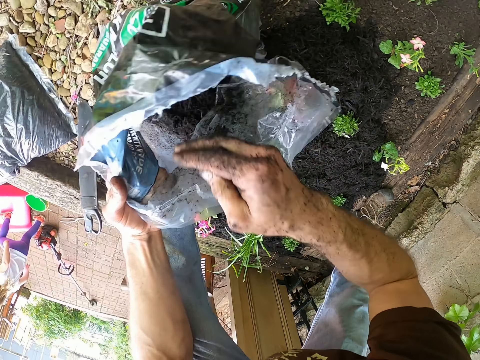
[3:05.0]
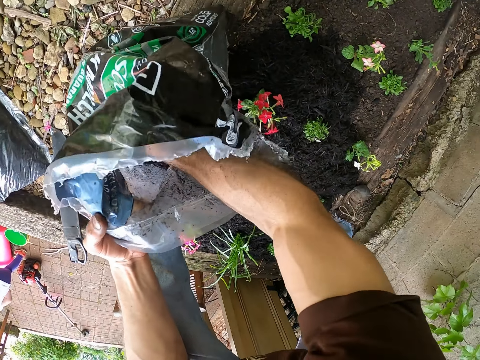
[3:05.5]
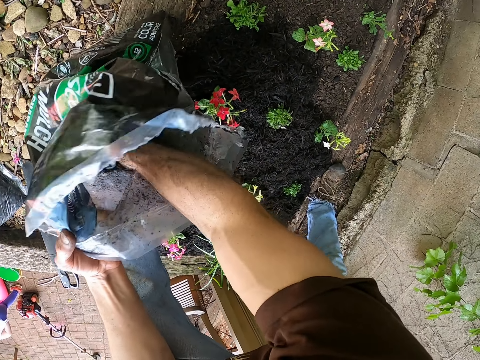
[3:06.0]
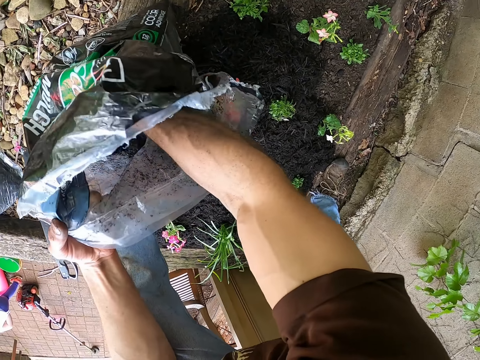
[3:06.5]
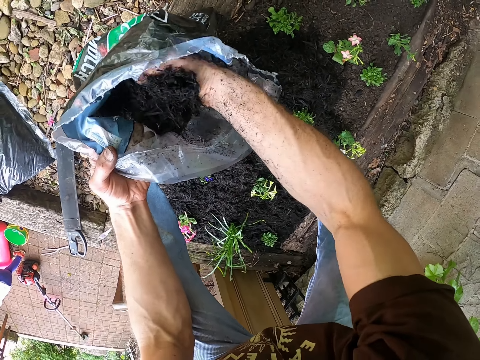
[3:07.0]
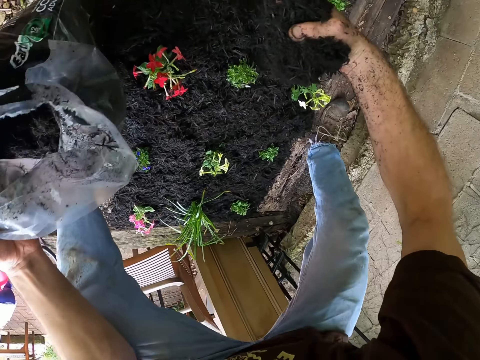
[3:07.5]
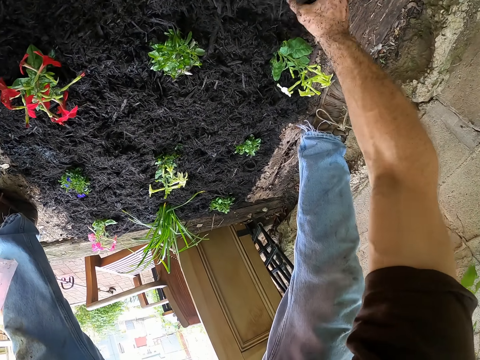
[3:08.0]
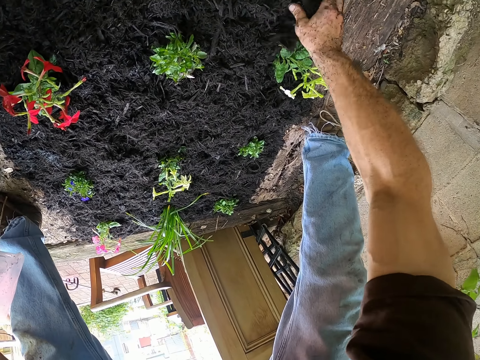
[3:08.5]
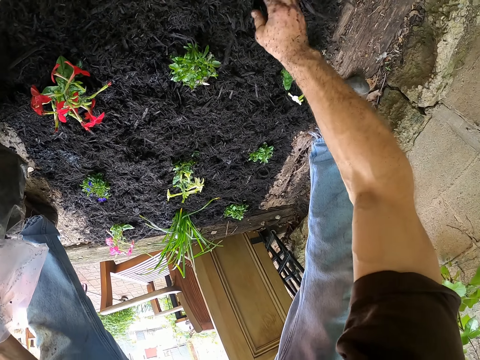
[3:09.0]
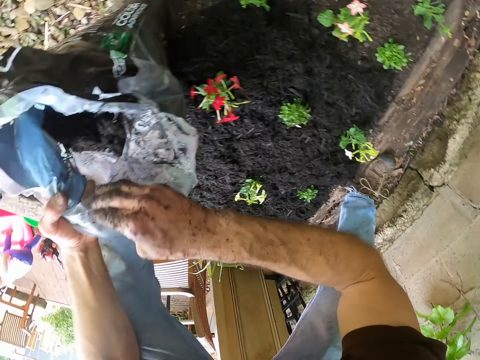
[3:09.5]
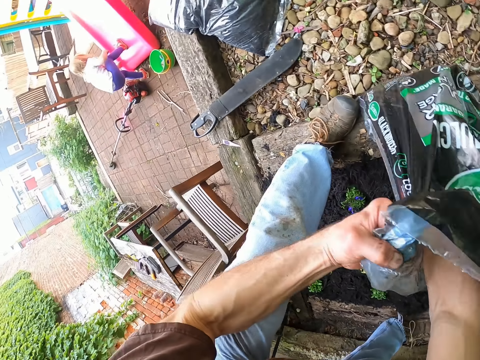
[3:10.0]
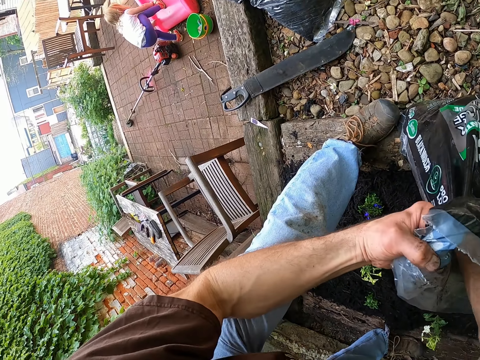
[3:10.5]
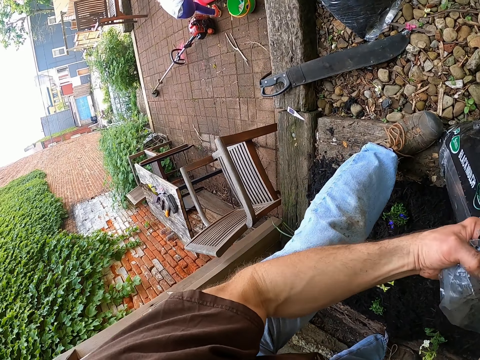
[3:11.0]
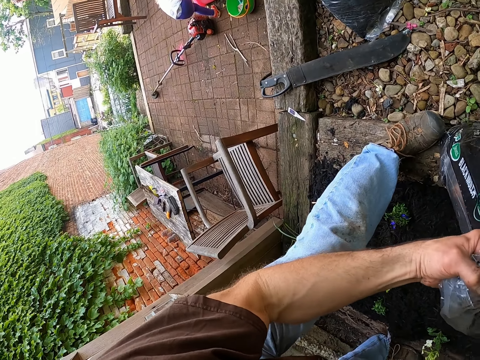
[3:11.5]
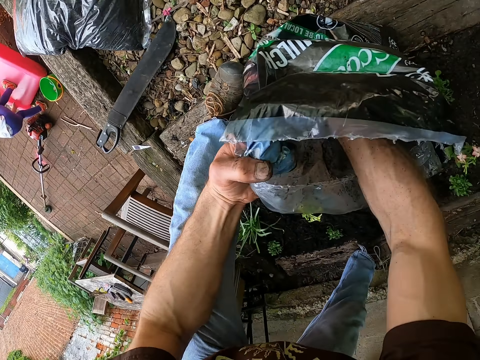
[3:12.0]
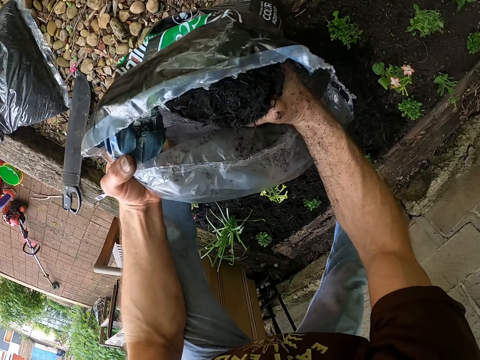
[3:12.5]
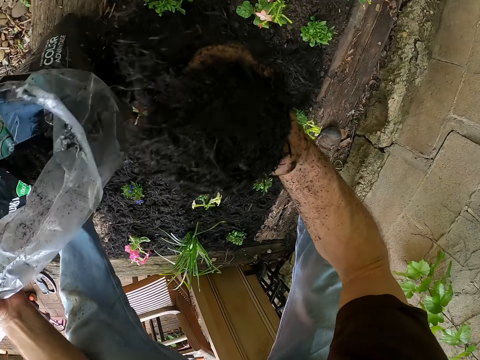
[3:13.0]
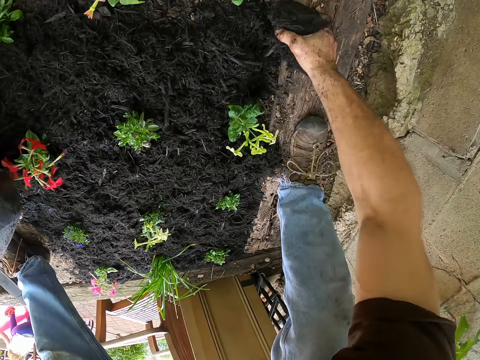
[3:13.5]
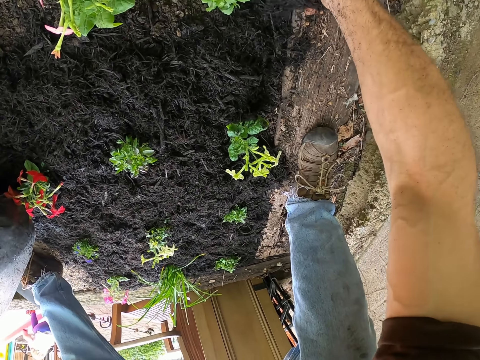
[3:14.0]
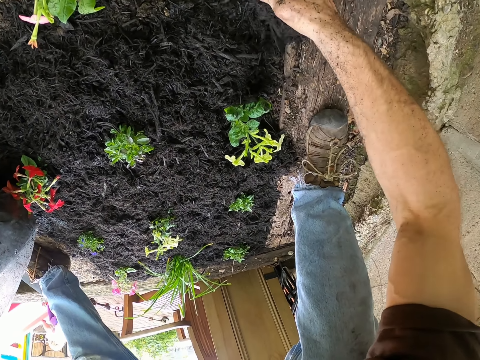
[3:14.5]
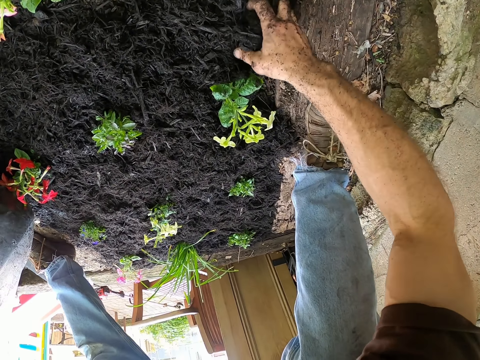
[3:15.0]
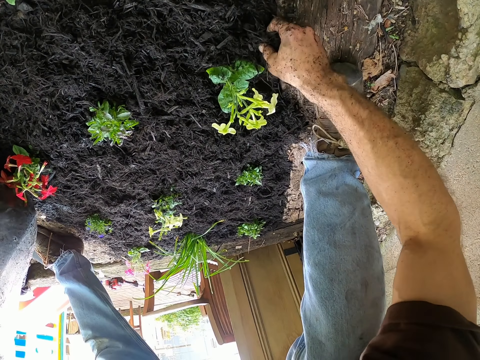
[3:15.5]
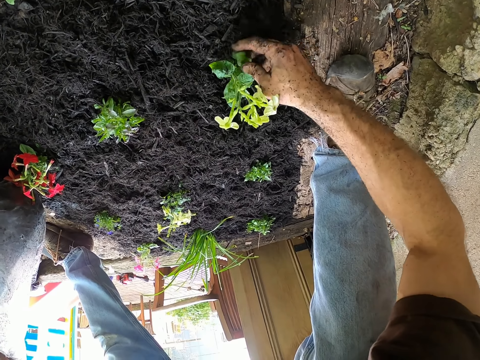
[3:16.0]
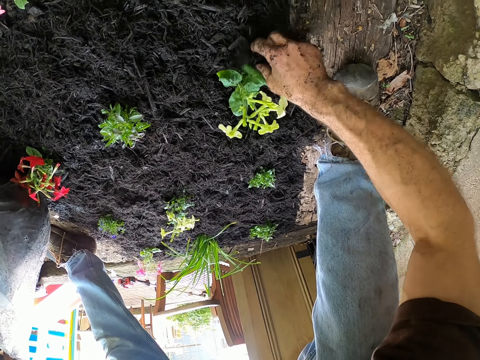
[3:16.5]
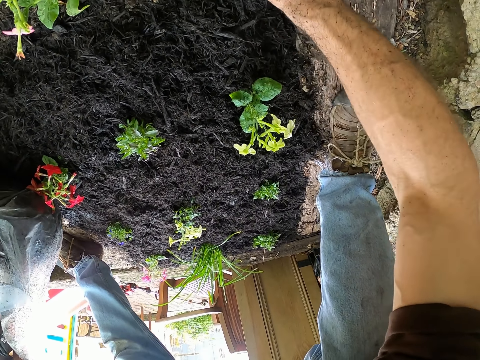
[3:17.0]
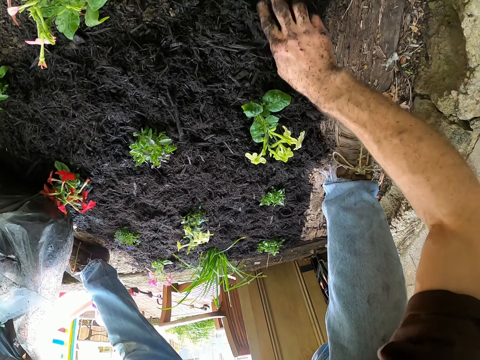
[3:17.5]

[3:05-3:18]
The camera wearer packs black mulch from the bag with his right hand. He mulches the plants on the soil bed with his right hand. He packs black mulch from the bag with his right hand. He mulches the plants on the soil bed with his right hand.

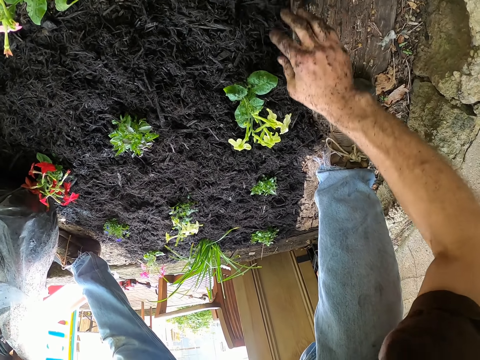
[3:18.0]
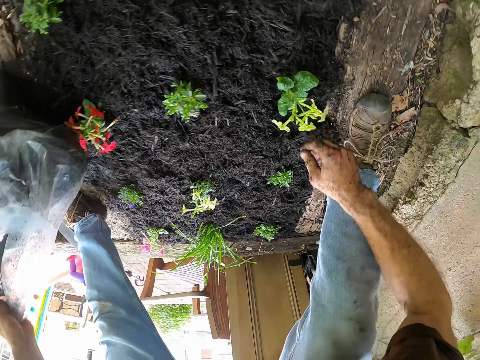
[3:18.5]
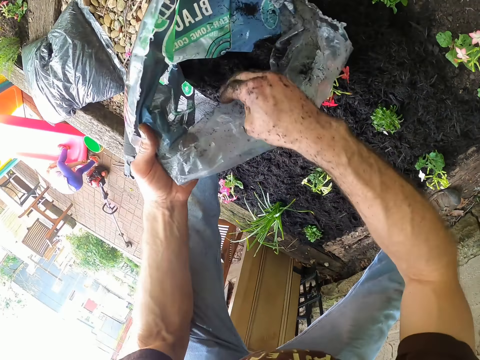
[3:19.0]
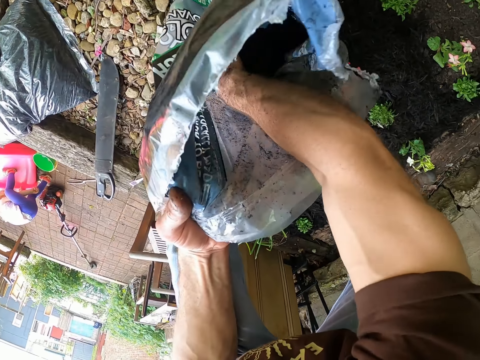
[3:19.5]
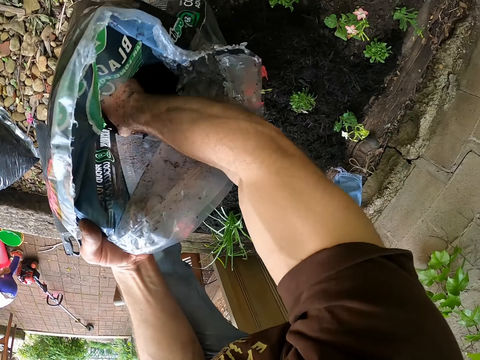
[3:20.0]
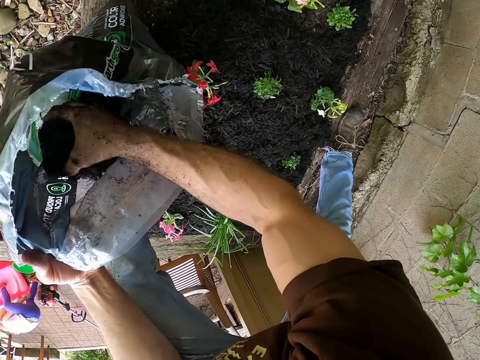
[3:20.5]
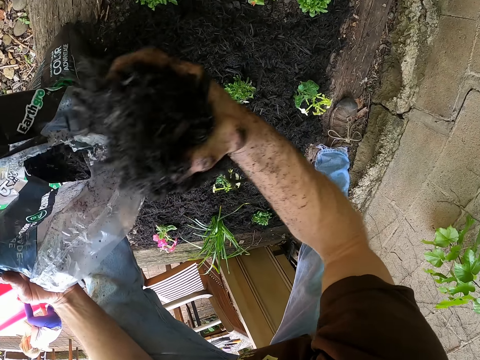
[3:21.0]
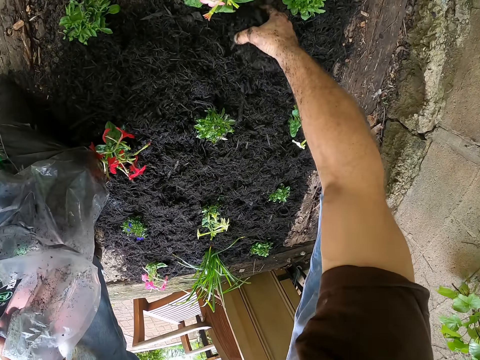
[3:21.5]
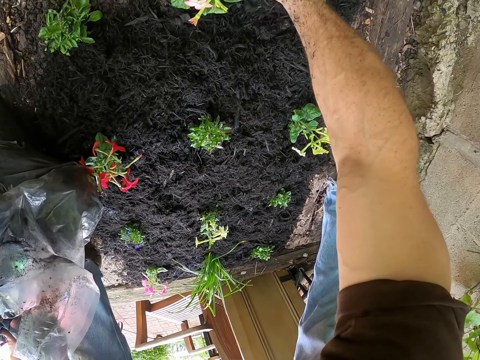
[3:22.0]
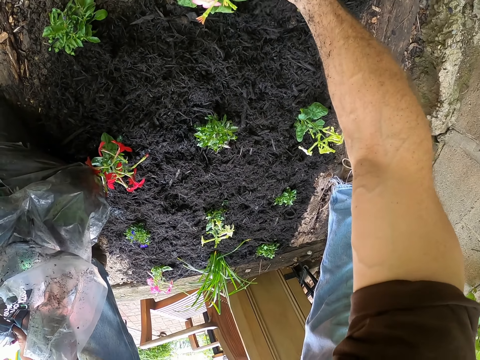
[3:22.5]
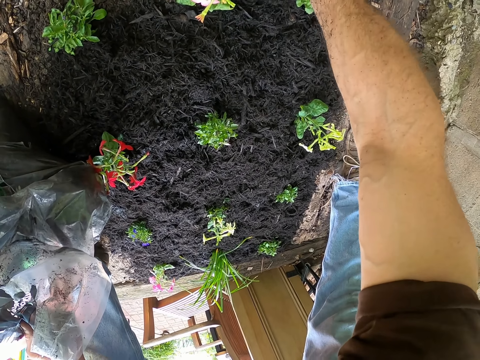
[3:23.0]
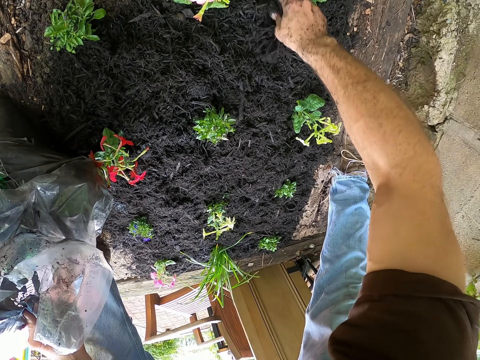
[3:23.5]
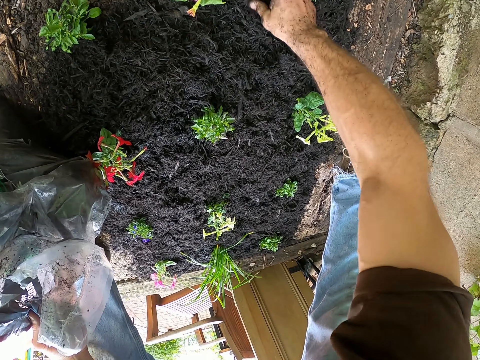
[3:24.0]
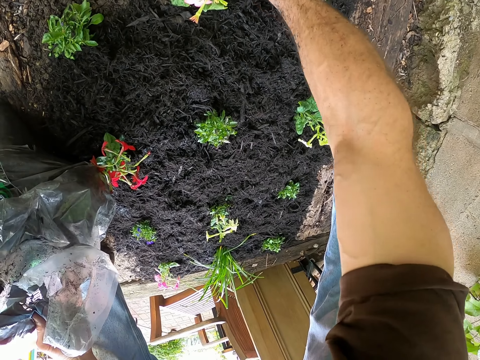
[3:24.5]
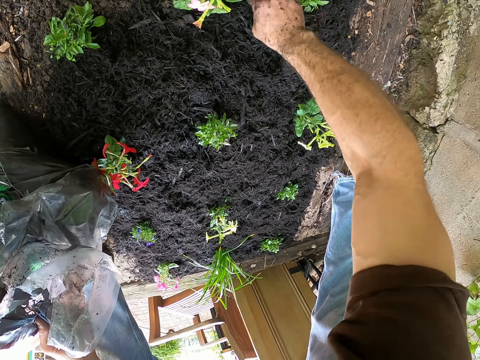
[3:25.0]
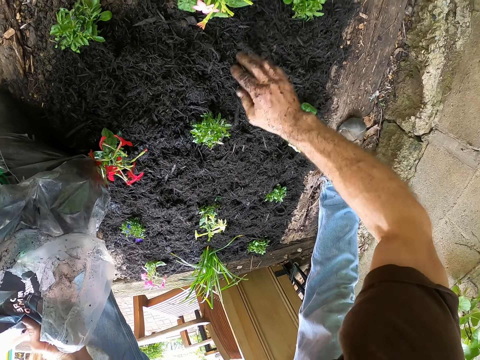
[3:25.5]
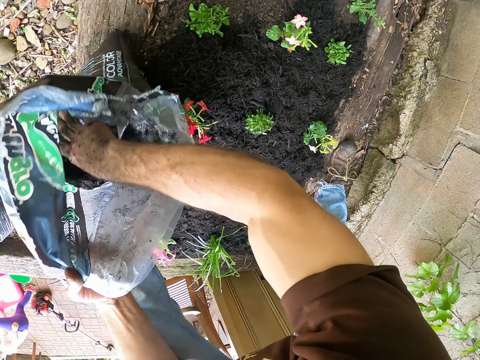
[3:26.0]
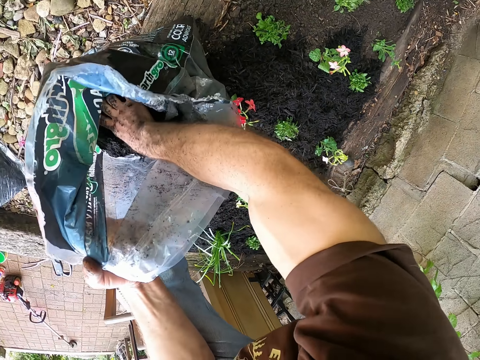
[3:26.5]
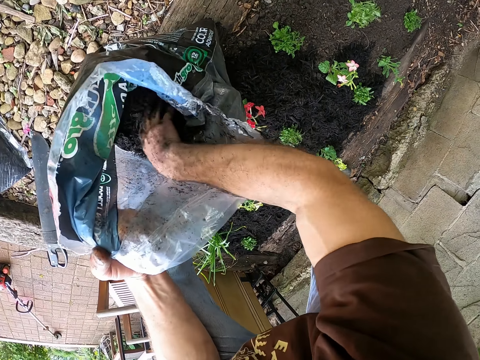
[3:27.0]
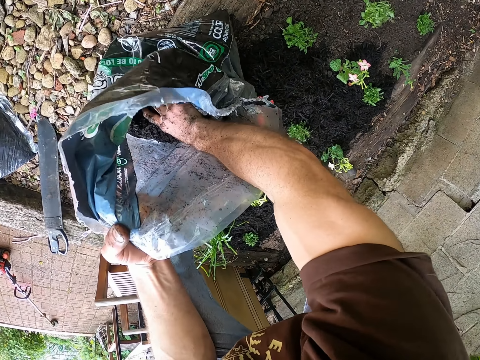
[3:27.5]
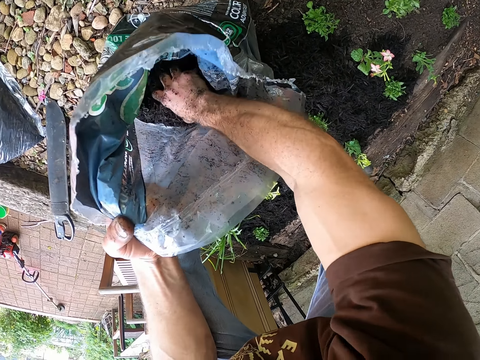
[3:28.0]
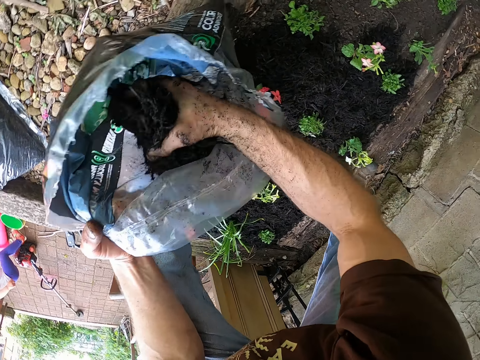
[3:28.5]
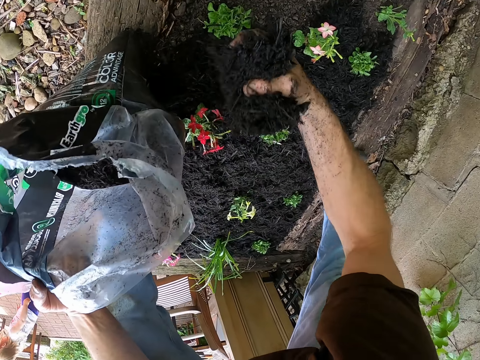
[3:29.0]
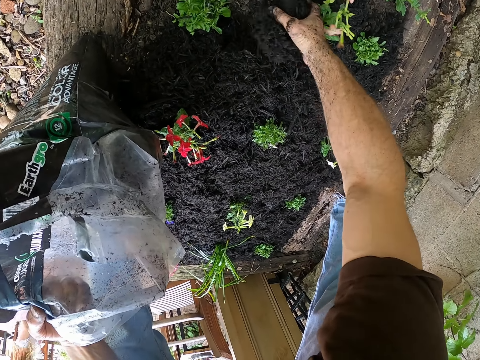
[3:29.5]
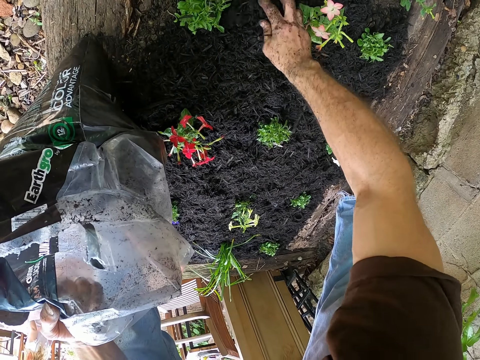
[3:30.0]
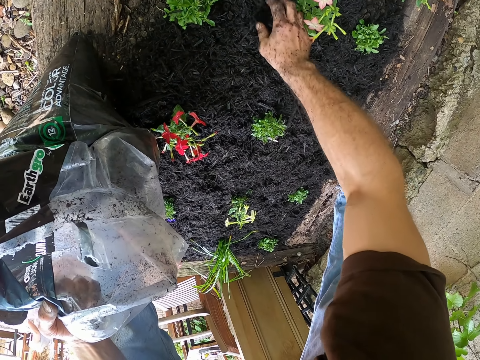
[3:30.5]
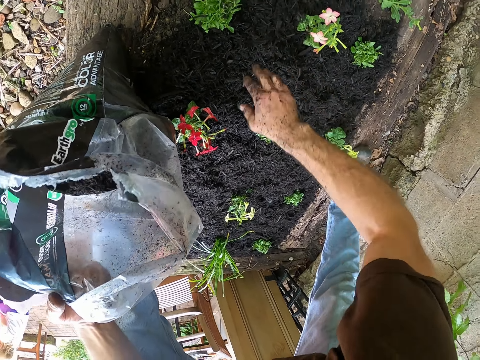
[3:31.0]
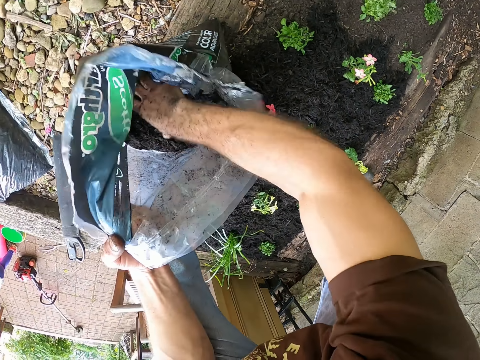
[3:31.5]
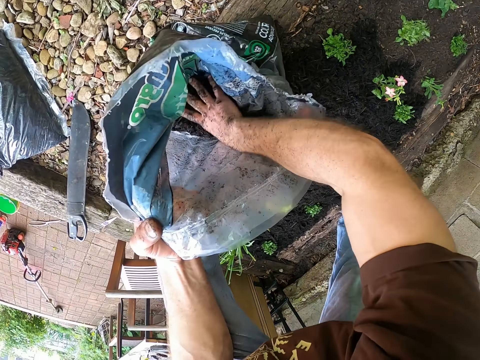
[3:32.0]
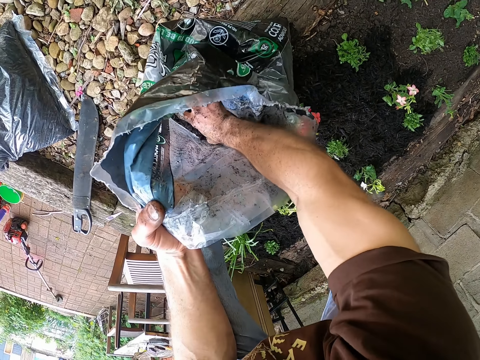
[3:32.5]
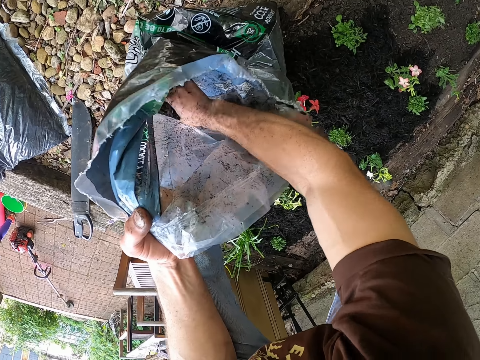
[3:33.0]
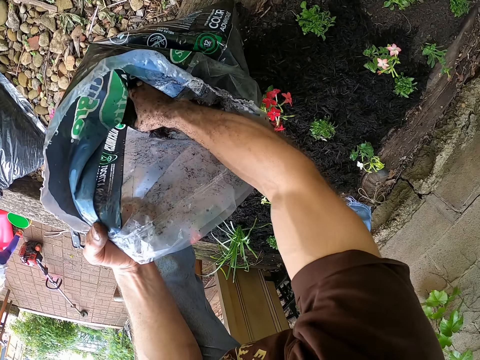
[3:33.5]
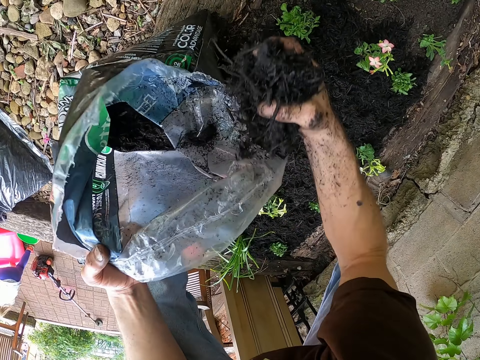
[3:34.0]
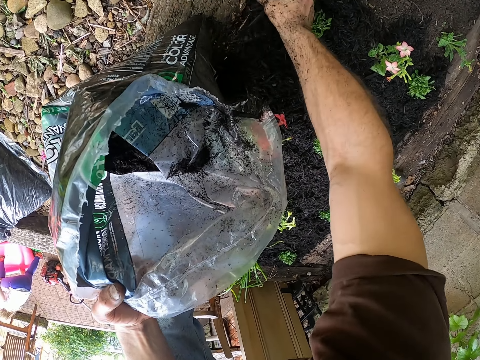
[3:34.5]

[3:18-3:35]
A person plays with toys. The camera wearer packs black mulch from the bag with his right hand. He mulches the plants on the soil bed with his right hand. He packs black mulch from the bag with his right hand. The person plays with toys. The camera wearer mulches the plants on the soil bed with his right hand. He packs black mulch from the bag with his right hand. The person plays with toys. The camera wearer spreads the black mulch on the garden.
